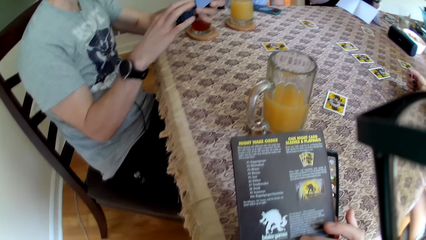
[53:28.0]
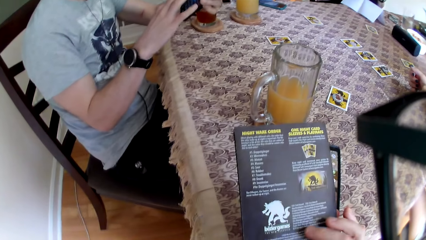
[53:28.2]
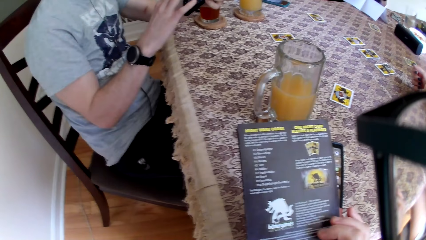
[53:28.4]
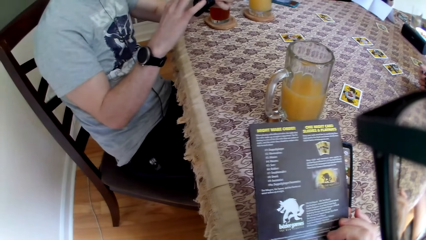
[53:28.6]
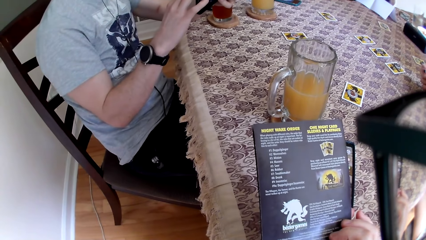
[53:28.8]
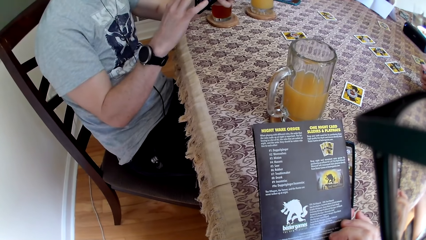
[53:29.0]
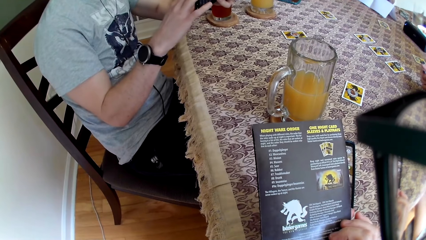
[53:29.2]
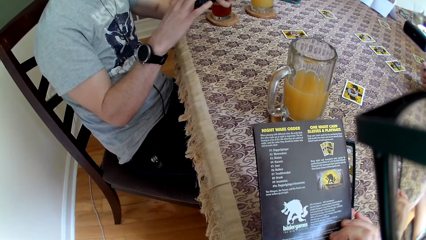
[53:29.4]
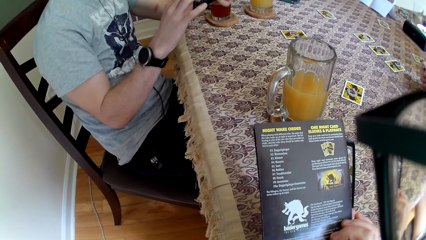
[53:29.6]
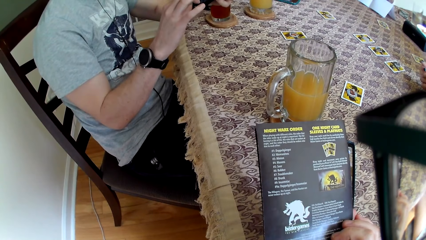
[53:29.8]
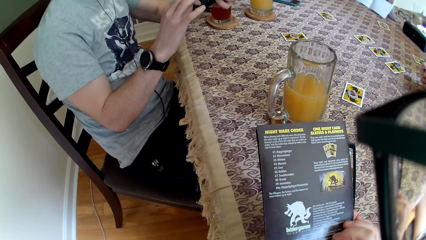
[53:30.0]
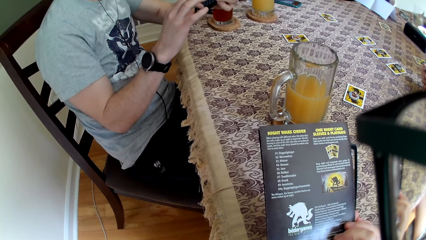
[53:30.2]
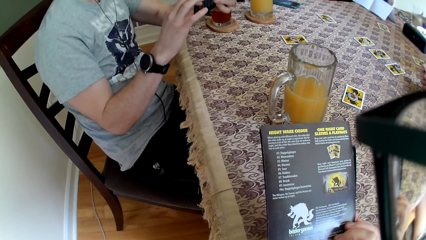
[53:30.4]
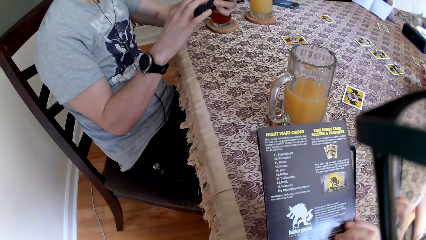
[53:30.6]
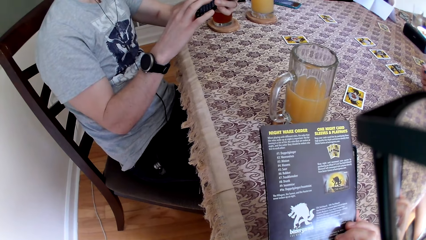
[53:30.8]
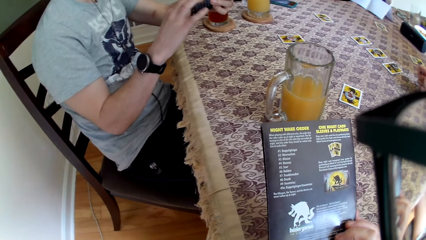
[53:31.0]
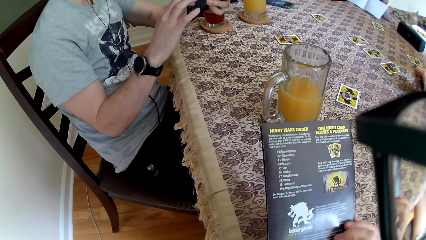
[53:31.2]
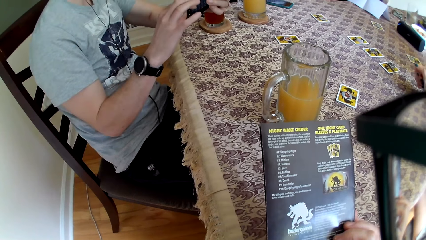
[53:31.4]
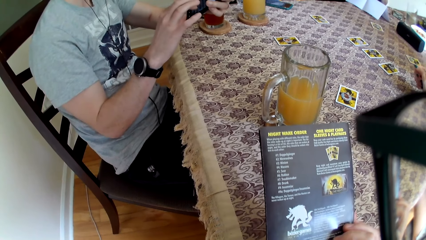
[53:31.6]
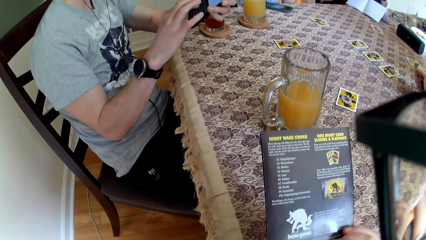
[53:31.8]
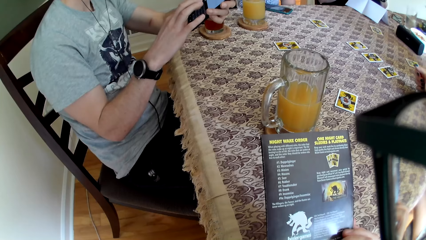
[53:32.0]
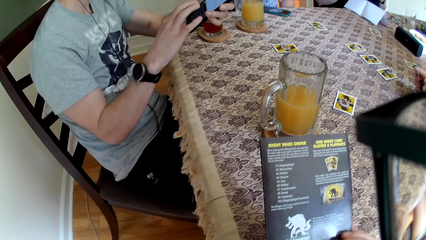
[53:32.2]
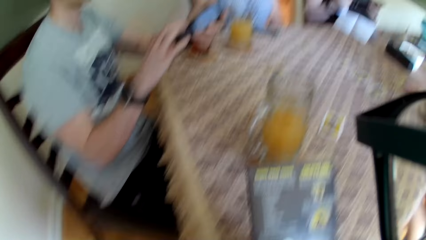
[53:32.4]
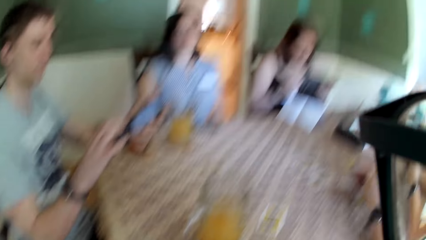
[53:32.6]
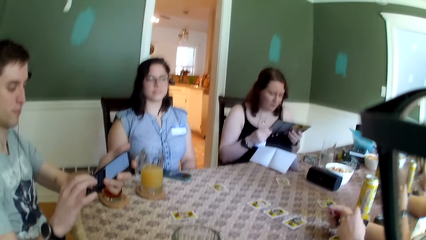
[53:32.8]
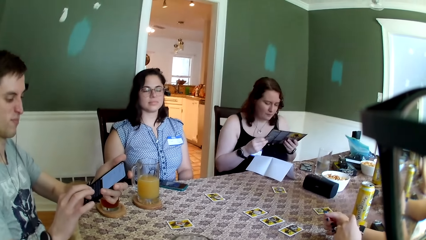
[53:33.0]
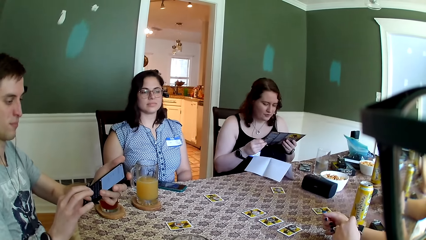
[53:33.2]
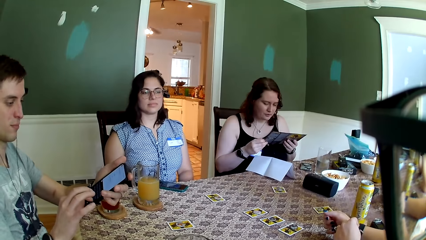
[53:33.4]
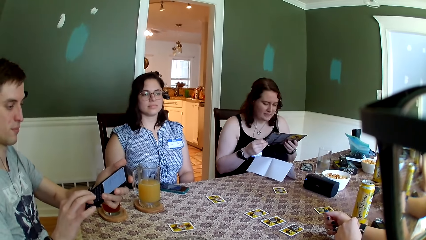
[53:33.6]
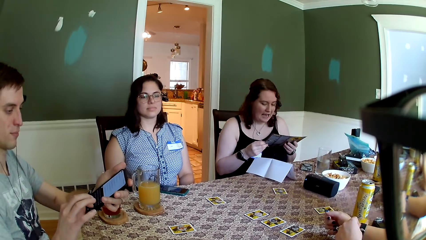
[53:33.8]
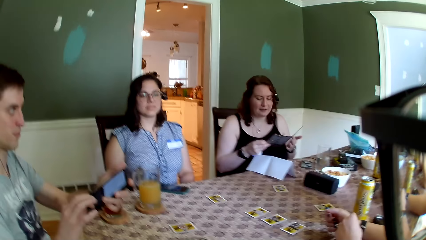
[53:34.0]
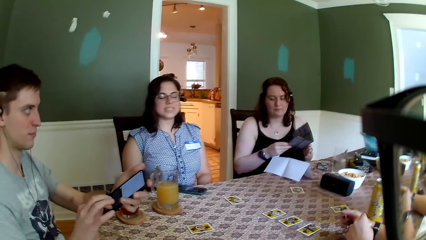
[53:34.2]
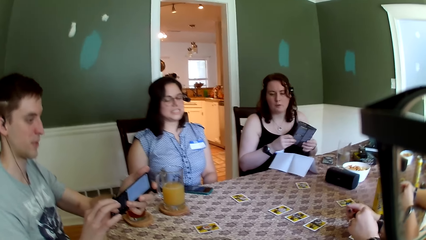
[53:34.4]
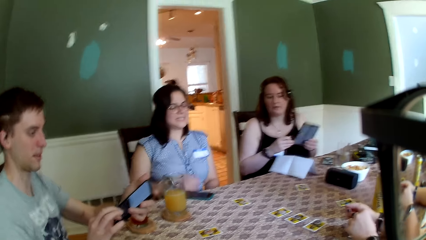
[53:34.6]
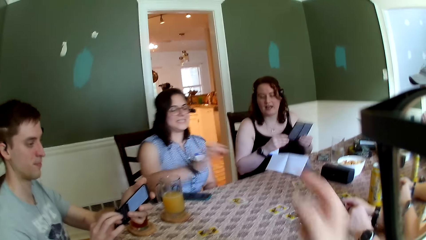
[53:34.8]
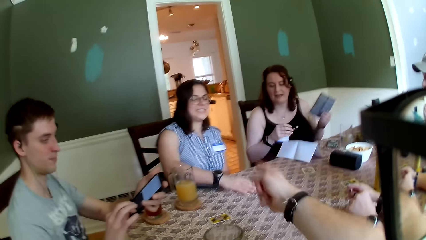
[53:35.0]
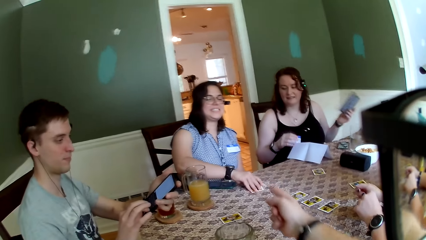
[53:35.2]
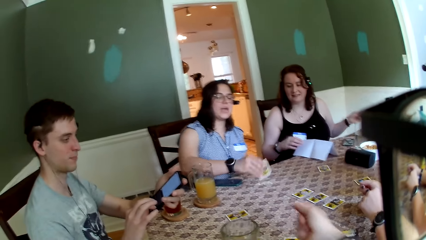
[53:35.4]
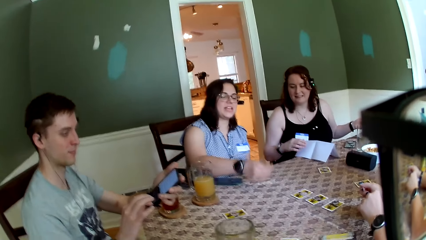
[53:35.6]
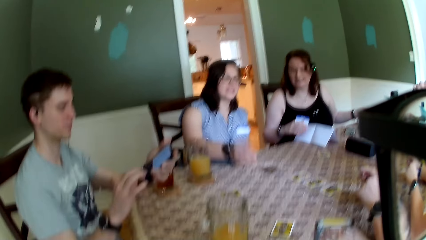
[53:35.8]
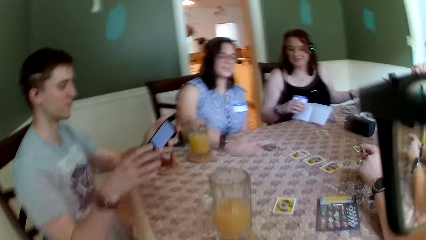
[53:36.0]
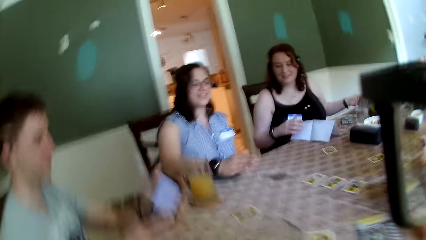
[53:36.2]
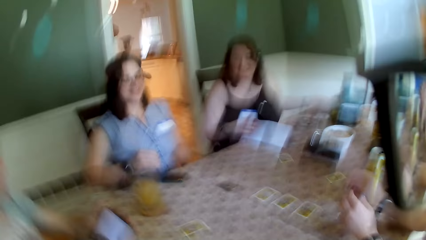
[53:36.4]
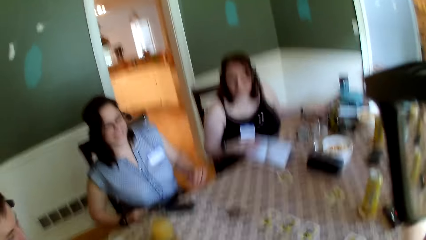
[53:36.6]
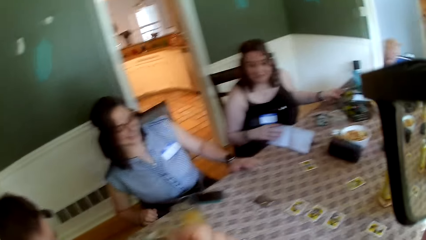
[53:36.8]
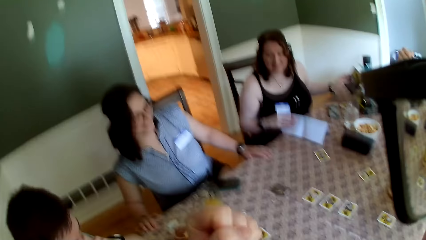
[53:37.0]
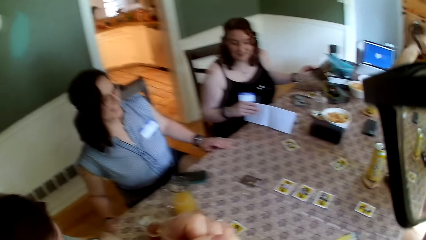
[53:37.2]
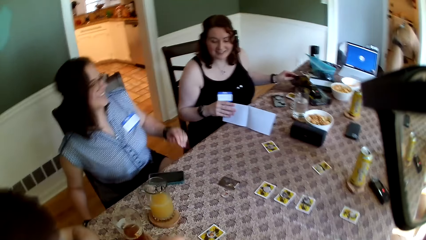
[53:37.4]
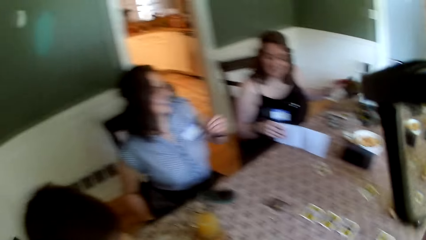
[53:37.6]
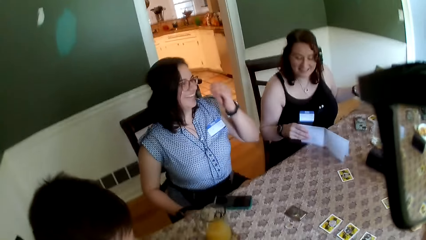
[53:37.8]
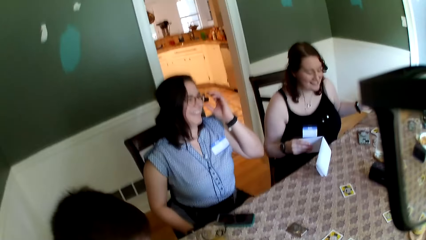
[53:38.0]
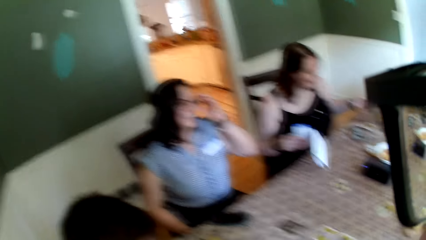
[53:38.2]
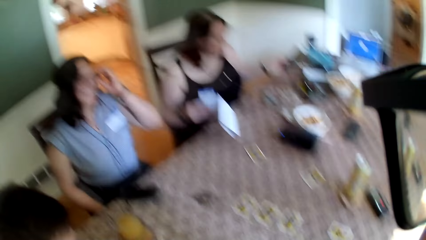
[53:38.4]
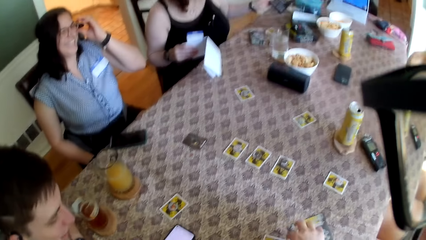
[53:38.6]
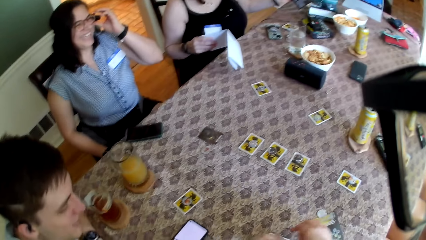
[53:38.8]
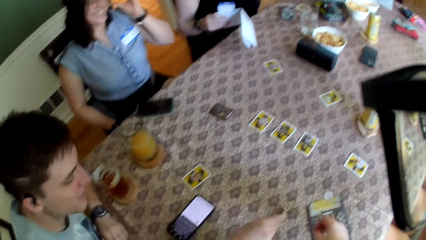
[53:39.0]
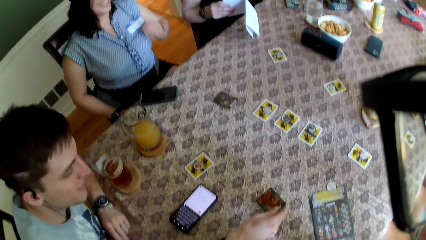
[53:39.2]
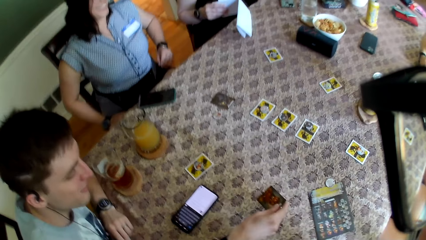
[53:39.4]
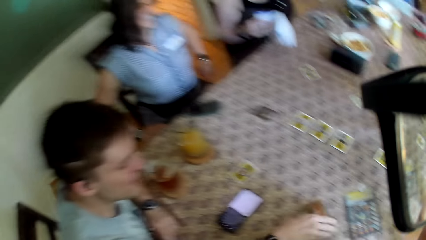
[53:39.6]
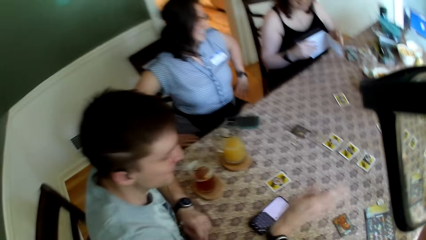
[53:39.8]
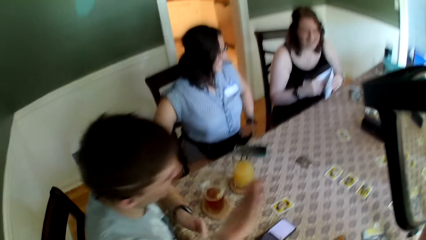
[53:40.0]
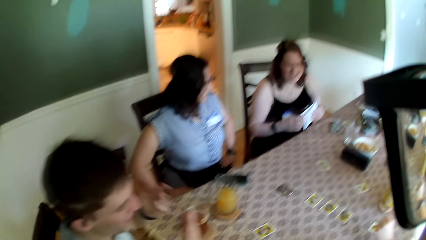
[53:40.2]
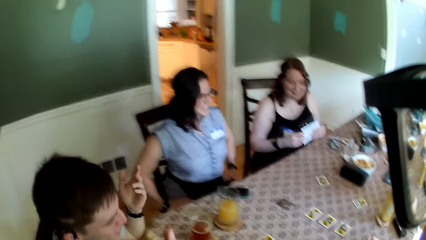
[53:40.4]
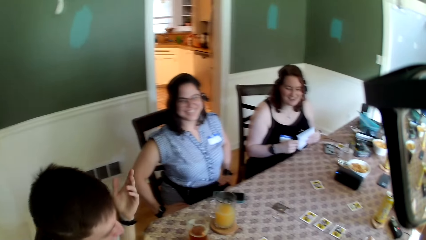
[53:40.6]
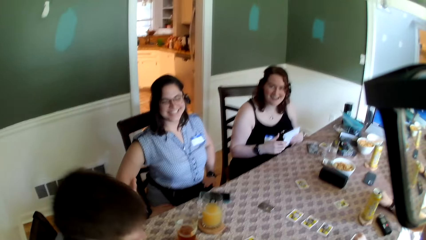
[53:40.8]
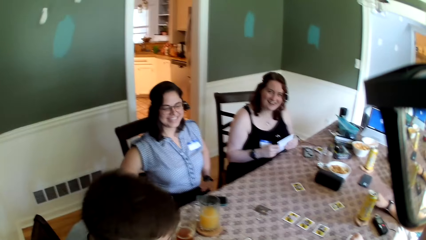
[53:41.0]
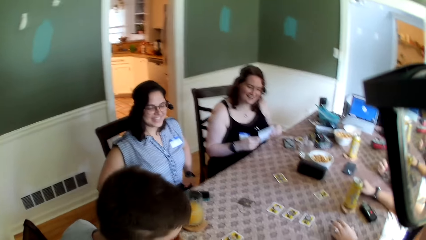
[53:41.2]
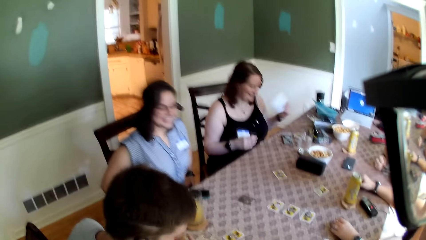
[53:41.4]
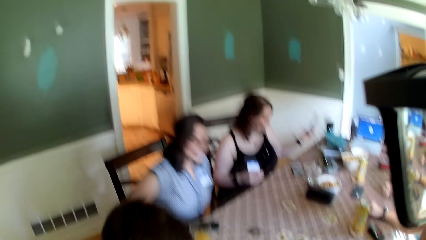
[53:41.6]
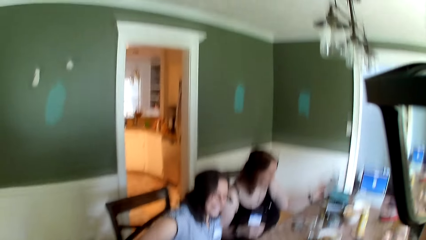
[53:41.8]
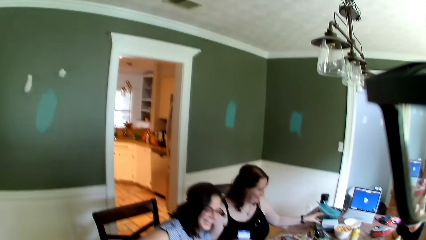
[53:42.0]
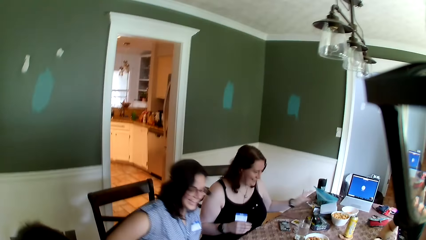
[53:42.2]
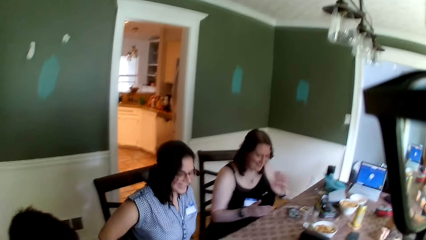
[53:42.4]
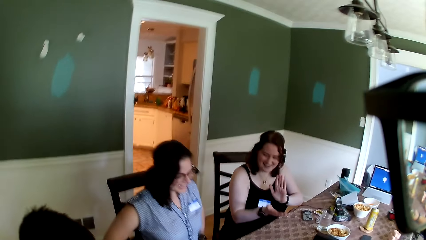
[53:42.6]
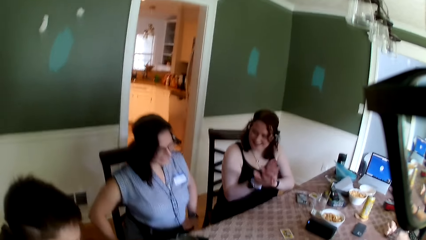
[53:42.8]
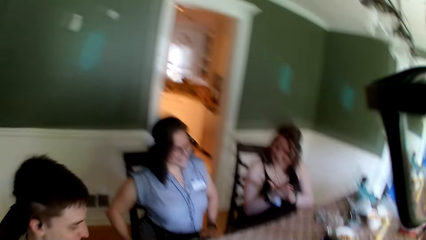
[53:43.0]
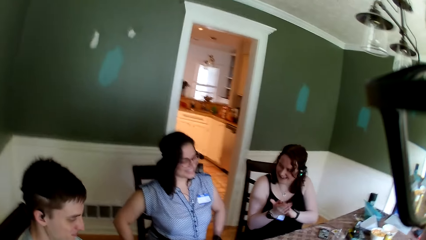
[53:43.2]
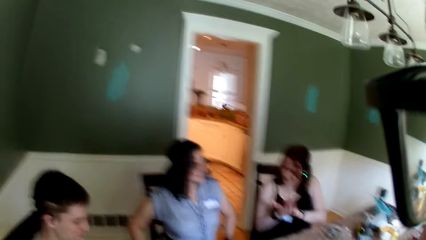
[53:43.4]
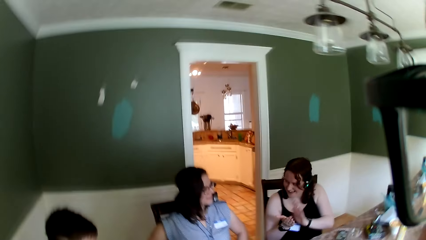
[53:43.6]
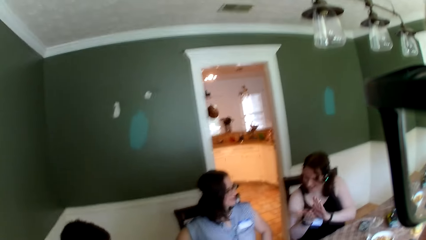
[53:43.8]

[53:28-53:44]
The camera wearer points his right hand at a woman. The woman flips the card on the table with her right hand. The camera wearer converses with the group. A man picks up a card from the table with his right hand and drops the card on the table with his right hand. Another woman claps hands.
